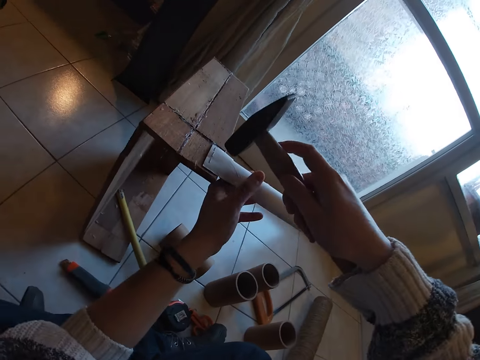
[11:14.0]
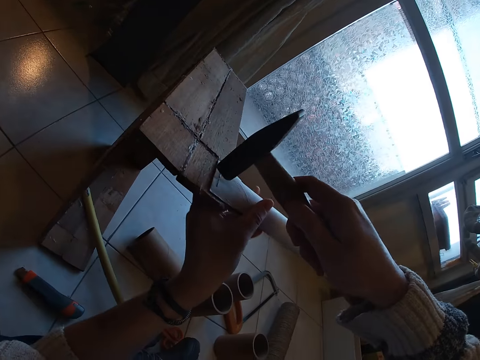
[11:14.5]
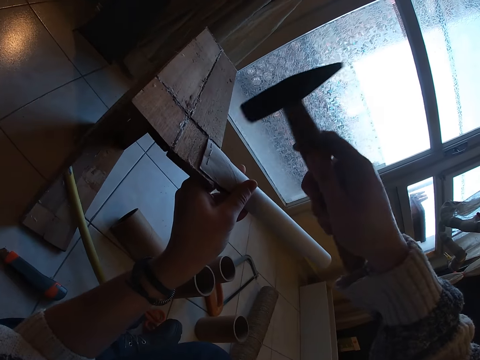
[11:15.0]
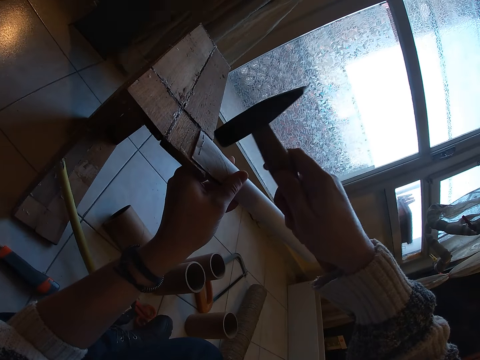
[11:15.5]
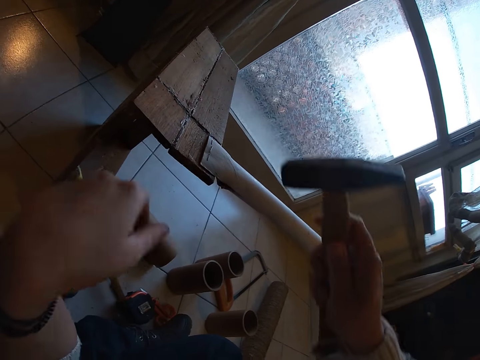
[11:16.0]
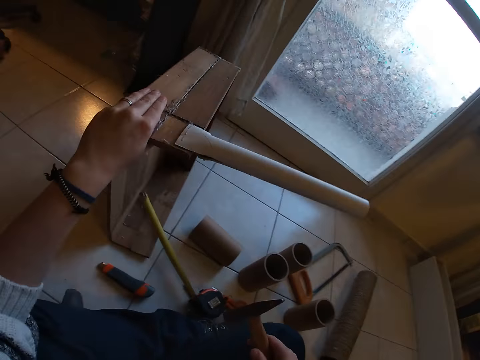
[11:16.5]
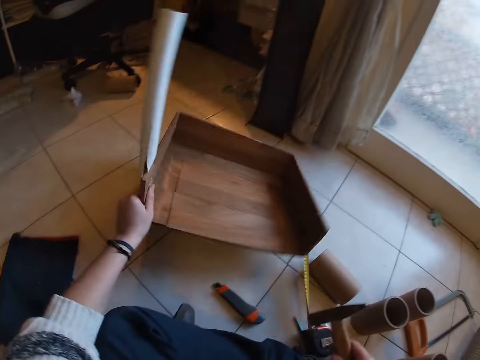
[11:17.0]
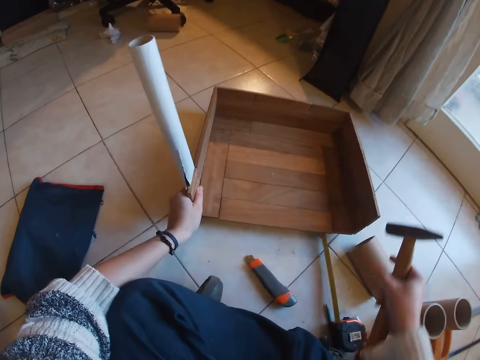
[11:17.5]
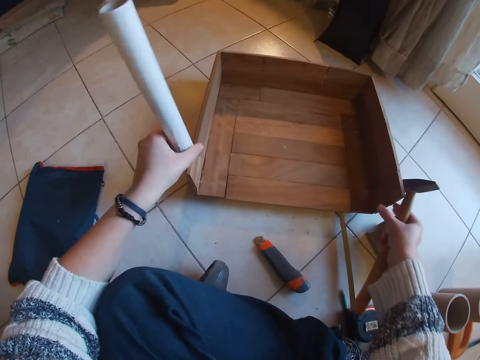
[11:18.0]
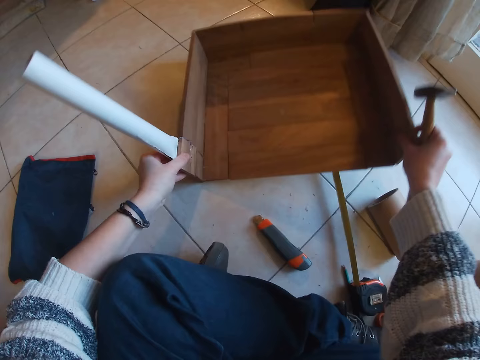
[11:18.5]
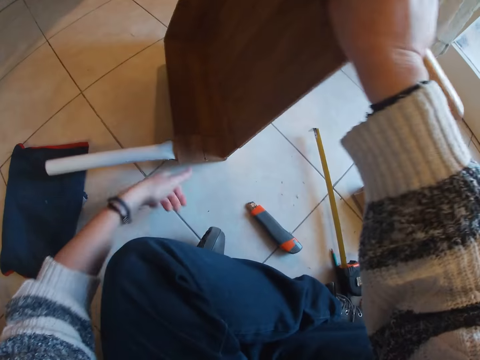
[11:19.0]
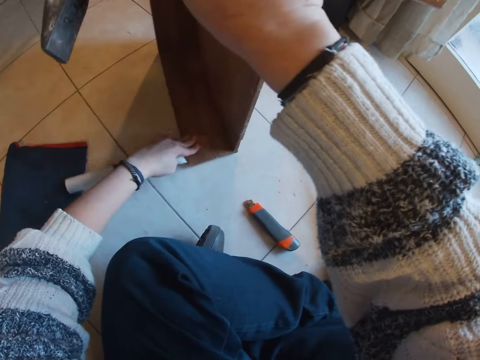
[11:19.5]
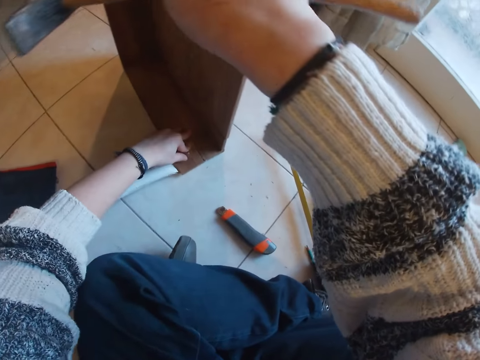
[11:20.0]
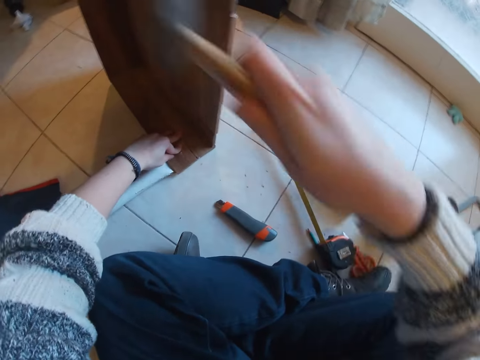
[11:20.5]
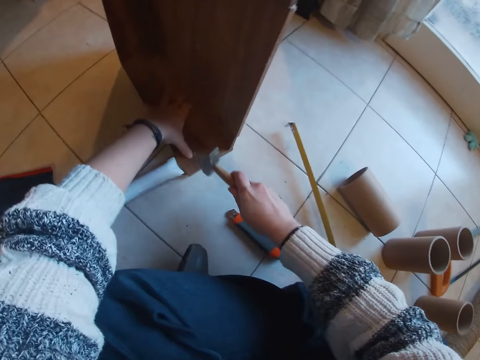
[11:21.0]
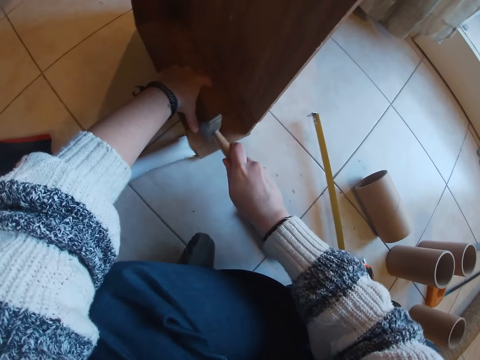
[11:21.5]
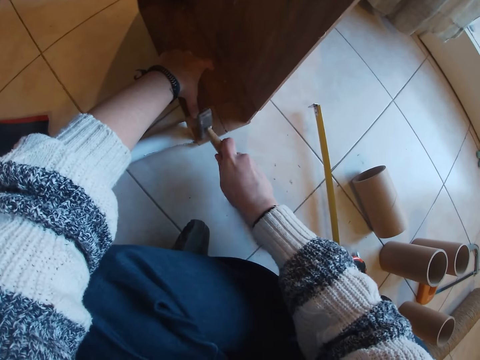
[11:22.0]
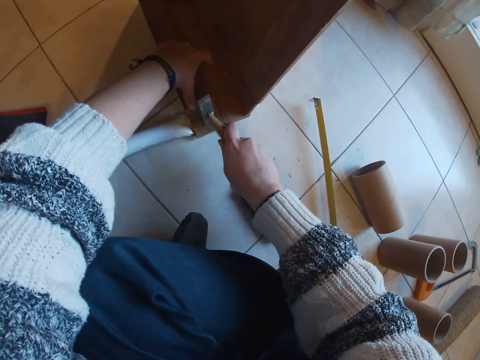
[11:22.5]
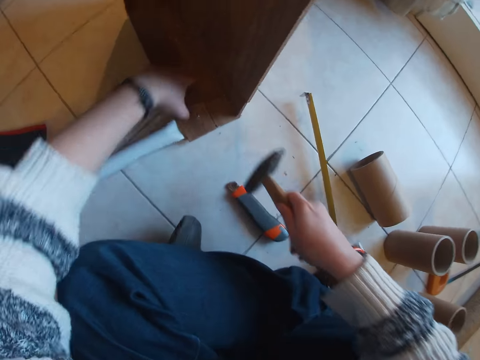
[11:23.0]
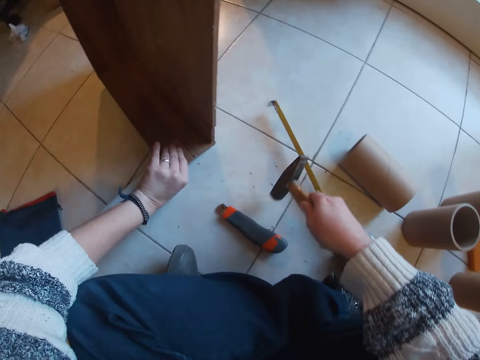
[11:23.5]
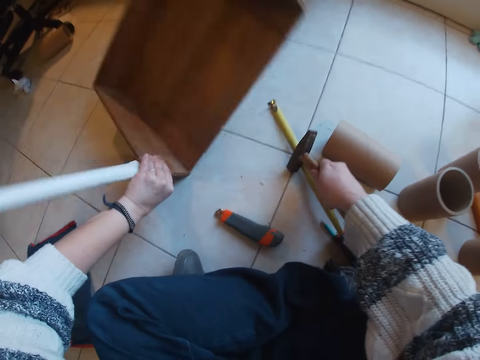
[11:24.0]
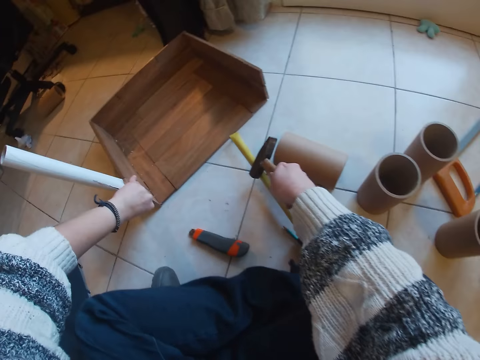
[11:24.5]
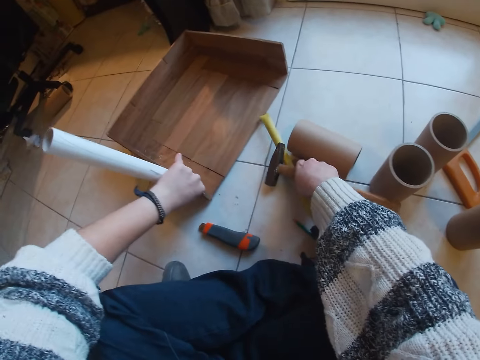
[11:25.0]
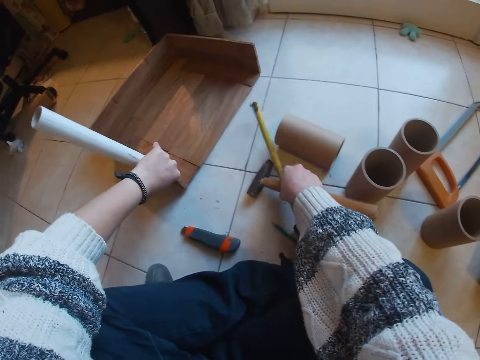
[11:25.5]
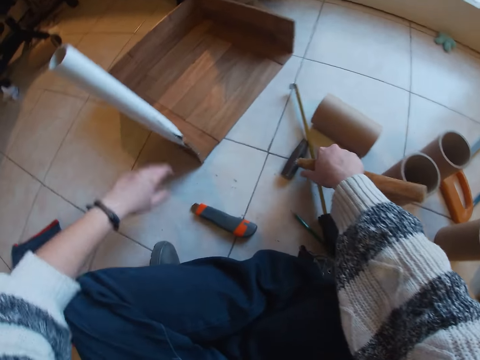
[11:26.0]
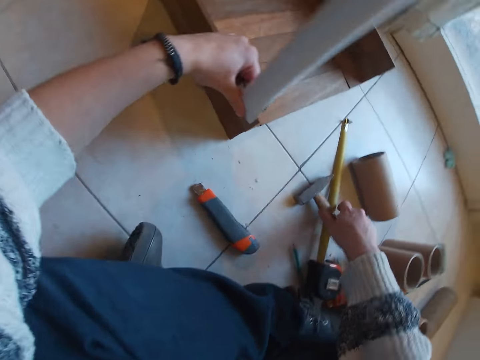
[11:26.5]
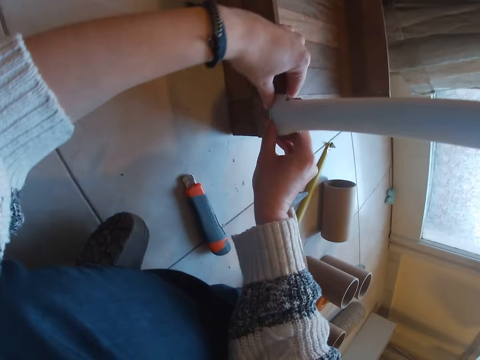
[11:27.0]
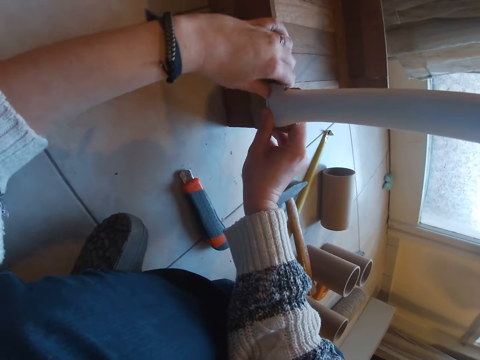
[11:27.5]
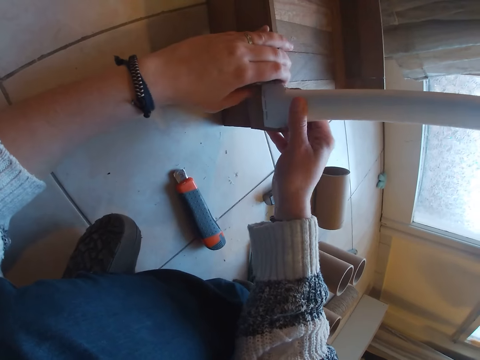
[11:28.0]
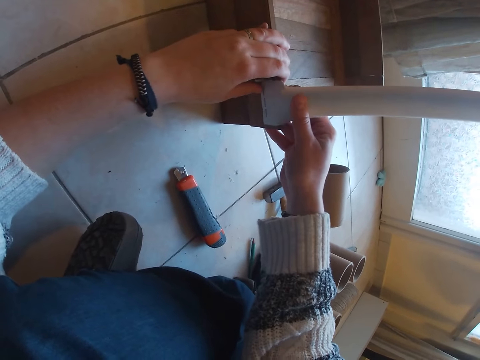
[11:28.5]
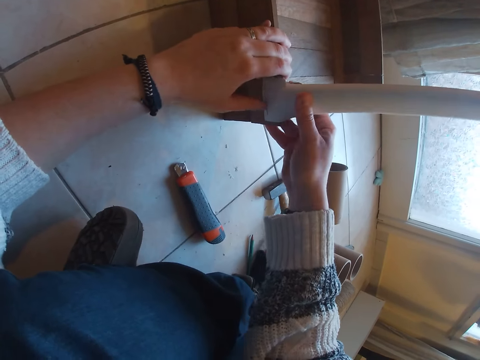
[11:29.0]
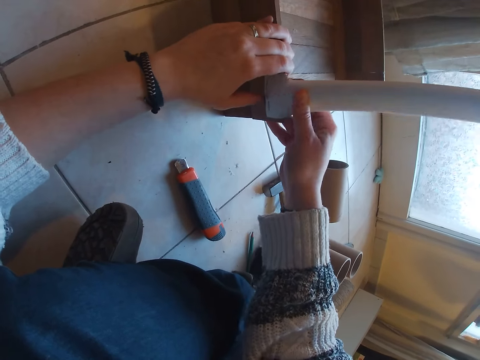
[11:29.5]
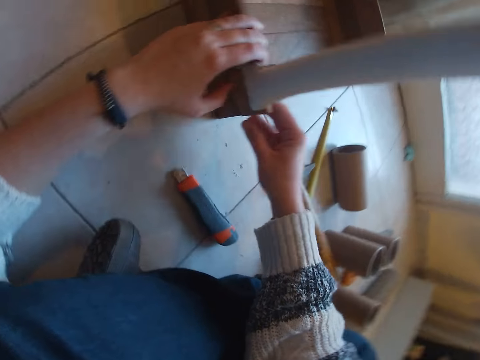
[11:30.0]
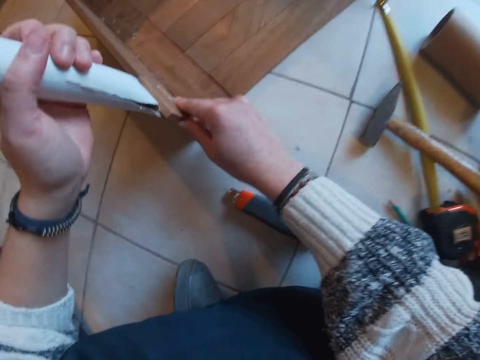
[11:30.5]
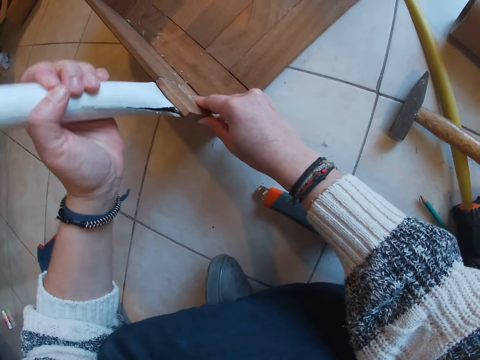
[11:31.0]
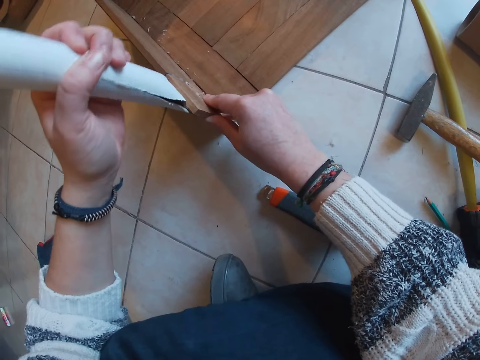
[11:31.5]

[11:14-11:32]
The camera wearer holds the craft tube with her left hand. She hits the craft tube on the box on the floor with the hammer in her right hand. She puts the box on the floor with her left hand. She turns the box on the floor on its side with both hands. She holds the box. She turns the box. She hits the box on the floor with the hammer in her right hand. She drops the hammer on the floor with her right hand. She puts the box on the floor with her left hand. She inspects the craft tube on the box on the floor with both hands. She presses a stapled carton. She shakes the stapled carton.

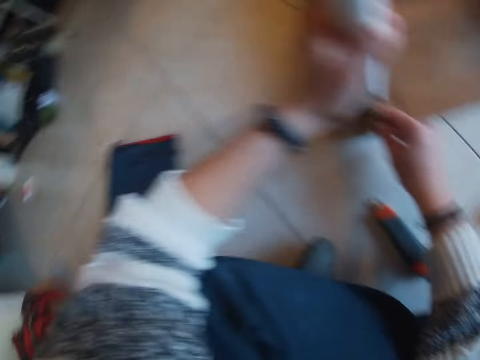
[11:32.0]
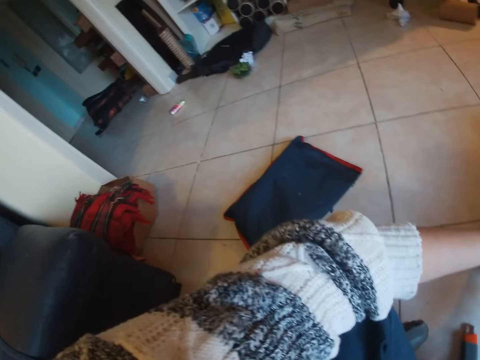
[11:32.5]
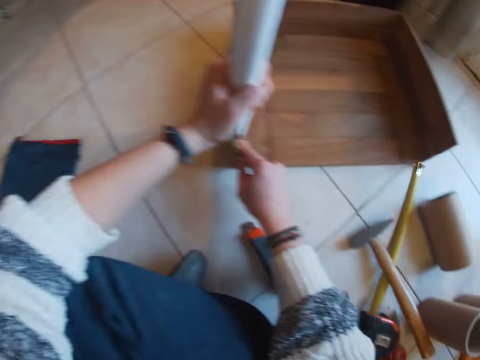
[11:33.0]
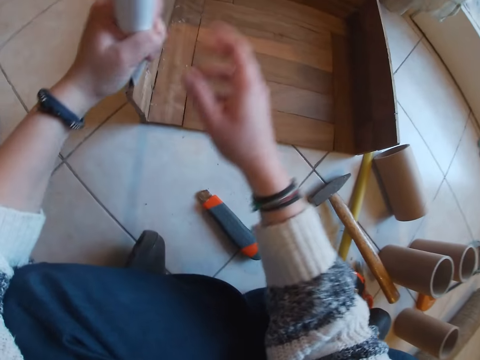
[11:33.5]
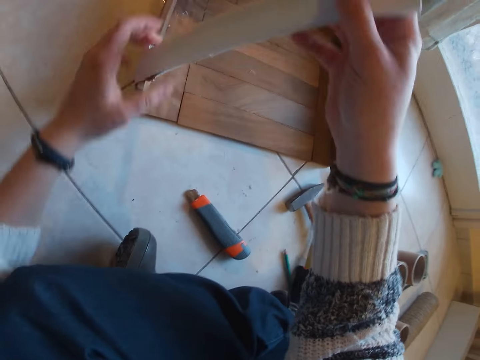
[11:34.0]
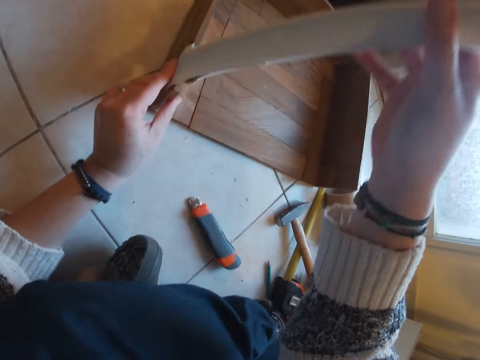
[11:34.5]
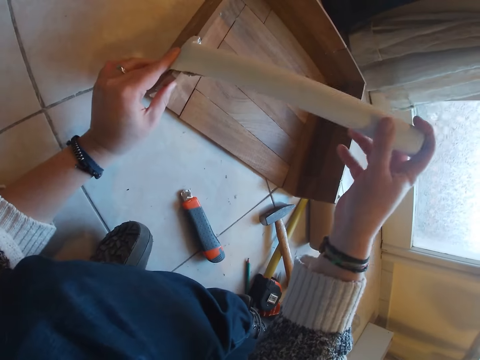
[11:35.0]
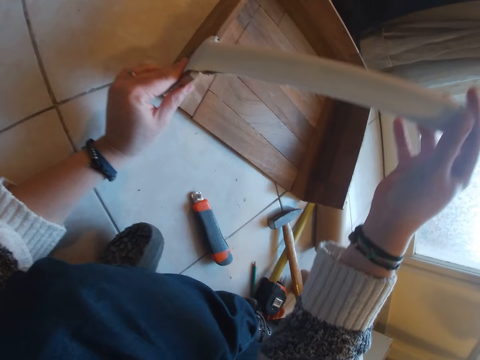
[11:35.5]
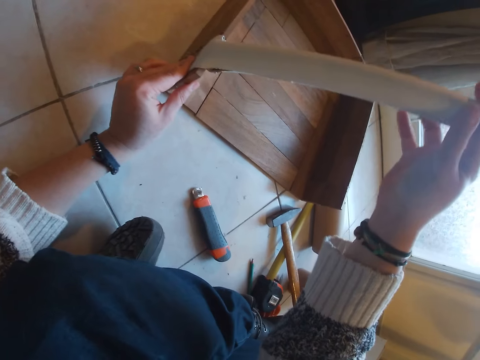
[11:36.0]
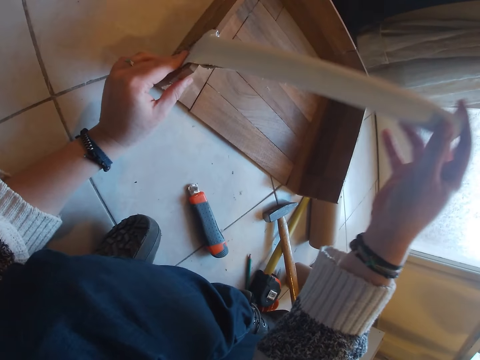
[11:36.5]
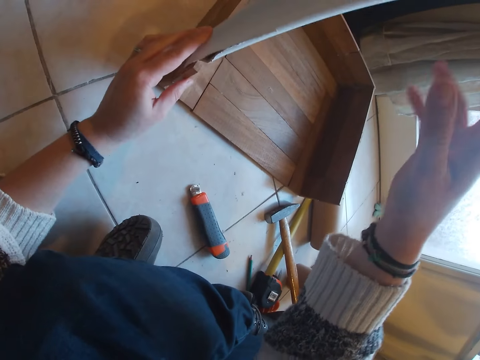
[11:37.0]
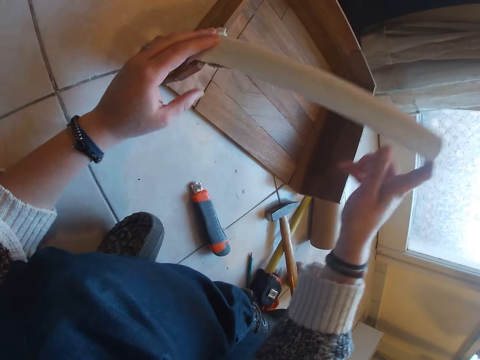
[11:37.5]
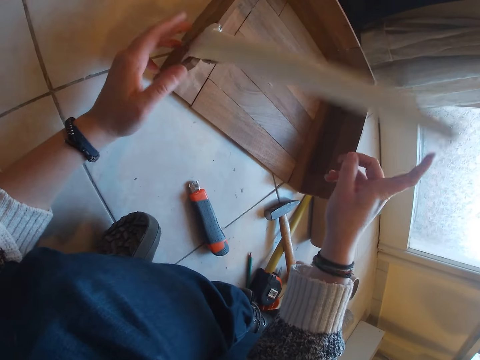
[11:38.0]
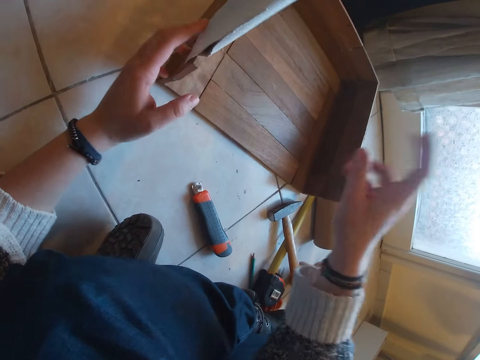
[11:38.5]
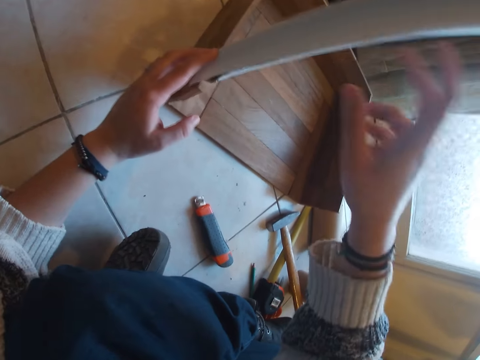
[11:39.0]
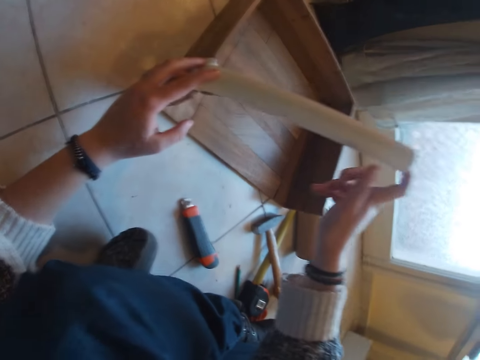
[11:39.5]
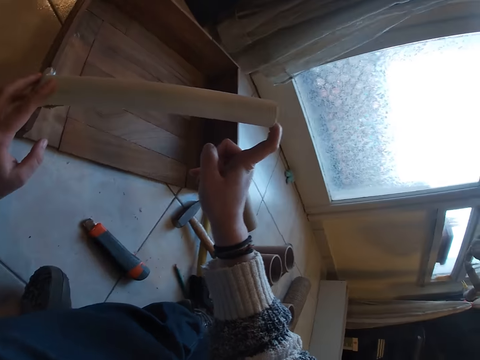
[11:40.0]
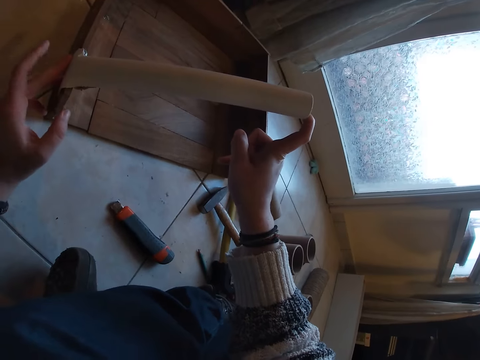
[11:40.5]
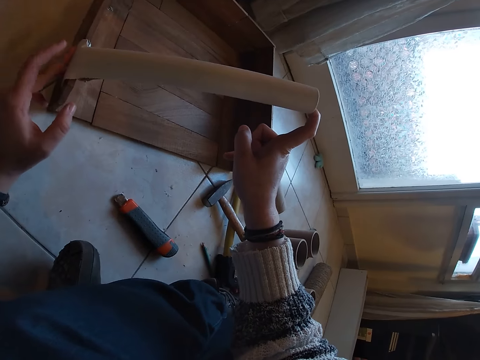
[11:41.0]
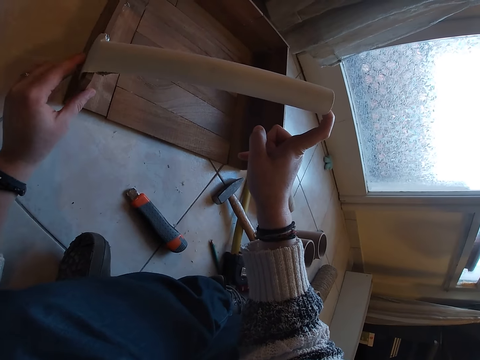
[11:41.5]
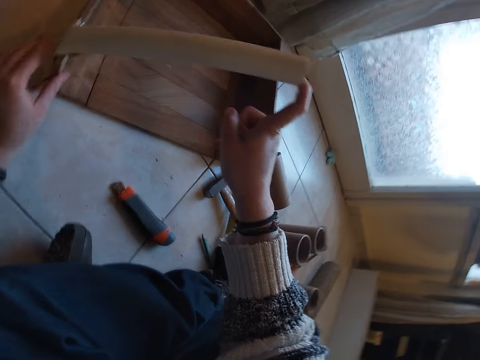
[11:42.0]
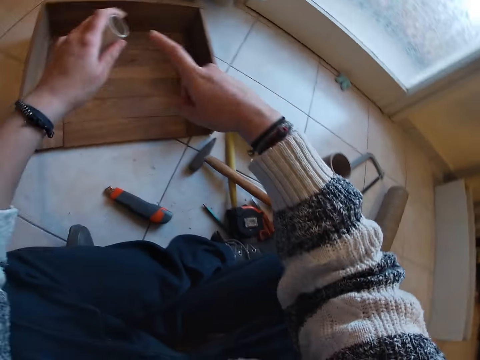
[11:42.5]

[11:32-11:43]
The camera wearer looks around. She bends a stapled carton. She holds the craft tube on the box on the floor with her left hand.
